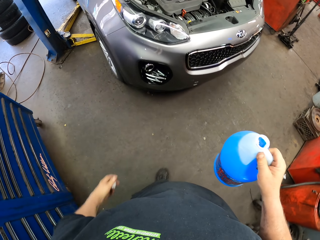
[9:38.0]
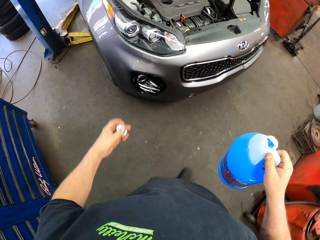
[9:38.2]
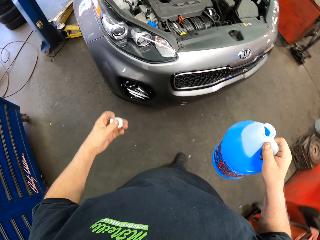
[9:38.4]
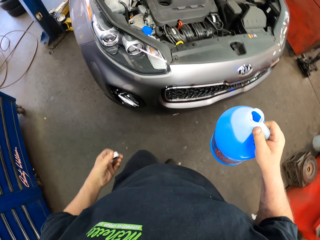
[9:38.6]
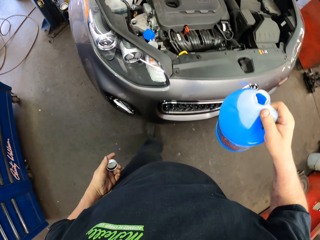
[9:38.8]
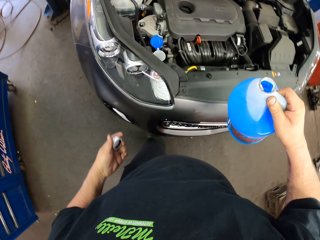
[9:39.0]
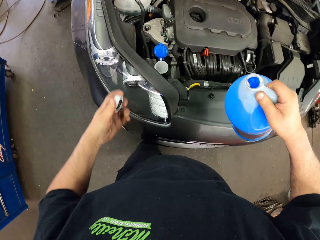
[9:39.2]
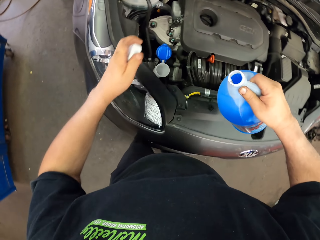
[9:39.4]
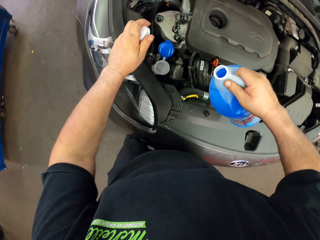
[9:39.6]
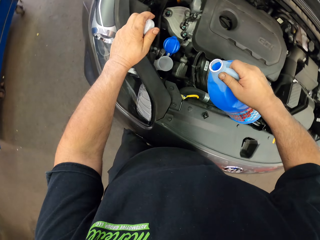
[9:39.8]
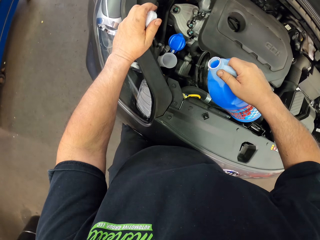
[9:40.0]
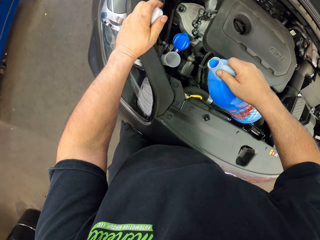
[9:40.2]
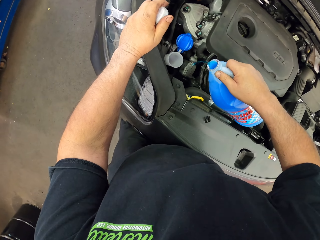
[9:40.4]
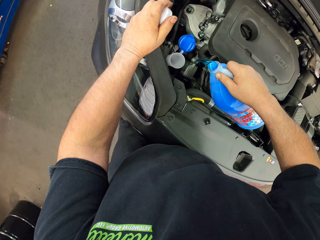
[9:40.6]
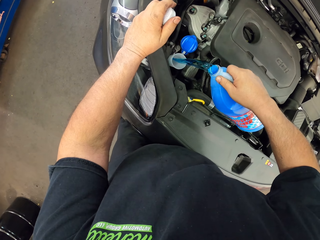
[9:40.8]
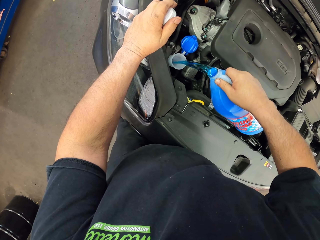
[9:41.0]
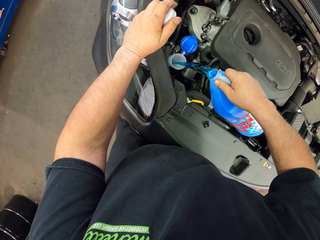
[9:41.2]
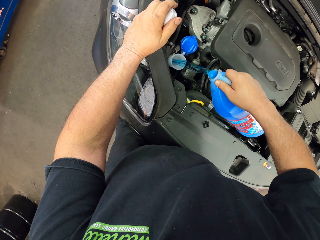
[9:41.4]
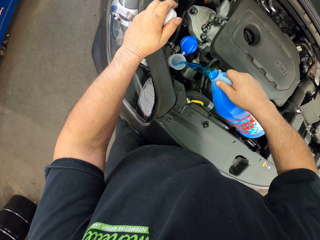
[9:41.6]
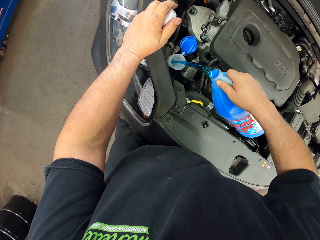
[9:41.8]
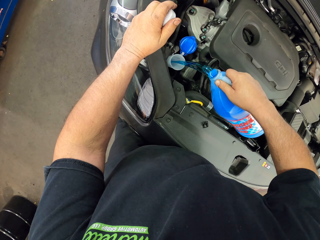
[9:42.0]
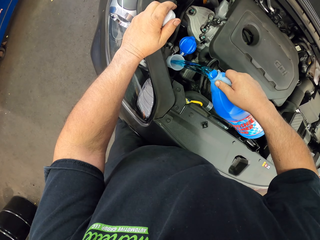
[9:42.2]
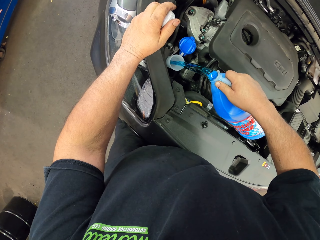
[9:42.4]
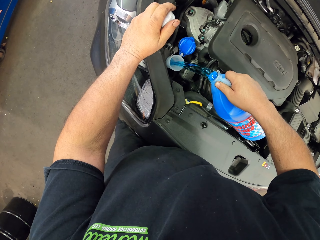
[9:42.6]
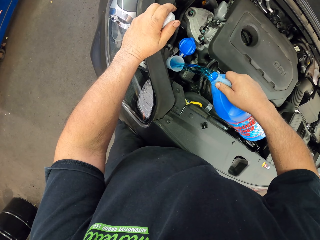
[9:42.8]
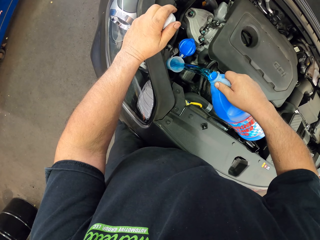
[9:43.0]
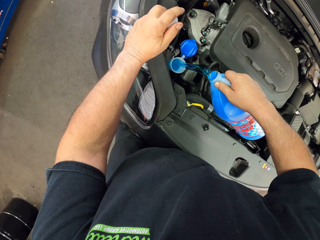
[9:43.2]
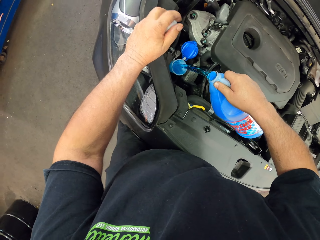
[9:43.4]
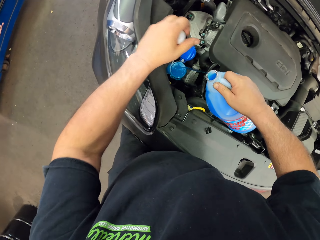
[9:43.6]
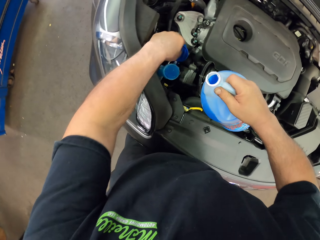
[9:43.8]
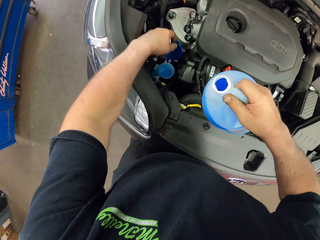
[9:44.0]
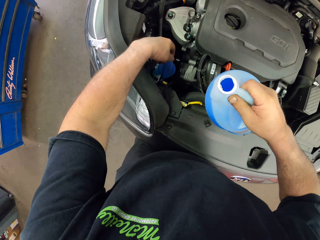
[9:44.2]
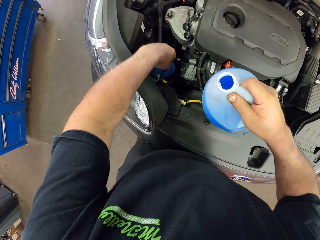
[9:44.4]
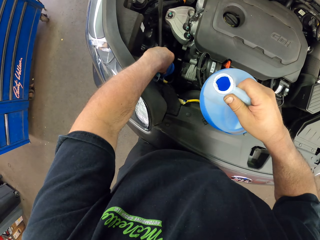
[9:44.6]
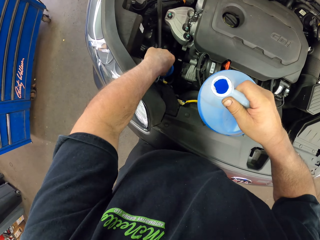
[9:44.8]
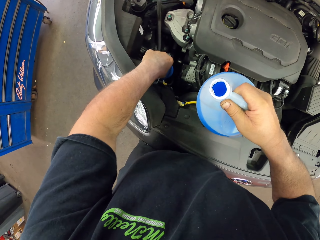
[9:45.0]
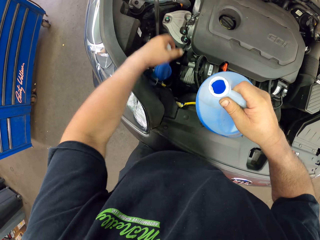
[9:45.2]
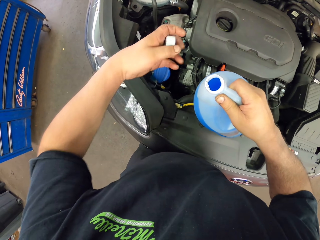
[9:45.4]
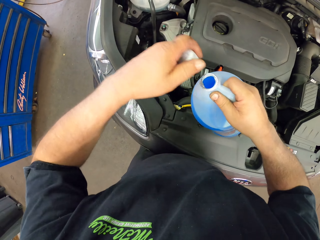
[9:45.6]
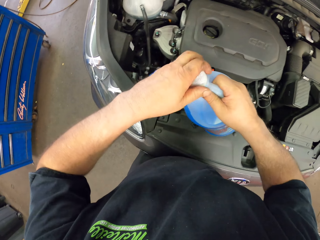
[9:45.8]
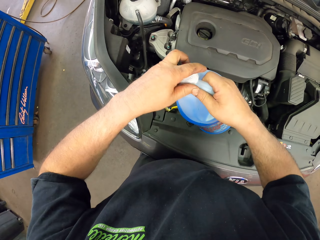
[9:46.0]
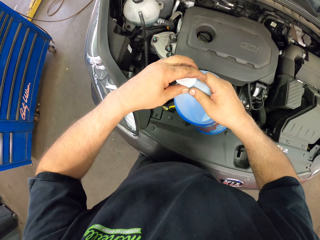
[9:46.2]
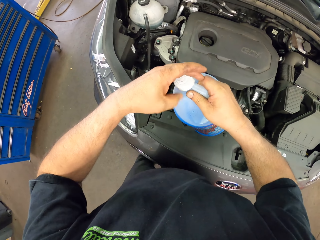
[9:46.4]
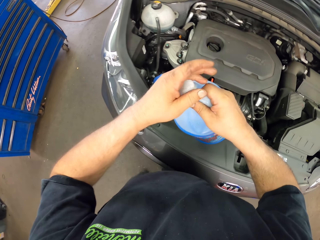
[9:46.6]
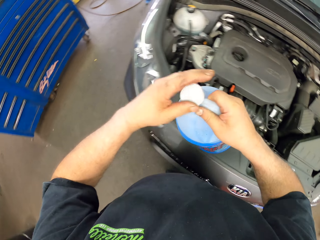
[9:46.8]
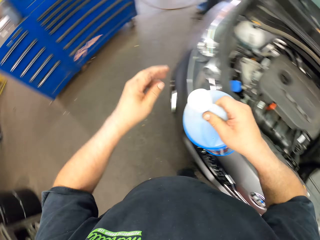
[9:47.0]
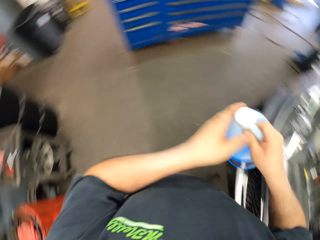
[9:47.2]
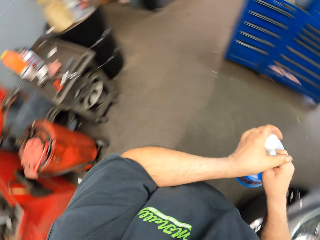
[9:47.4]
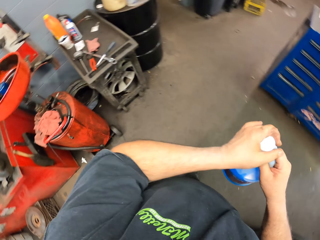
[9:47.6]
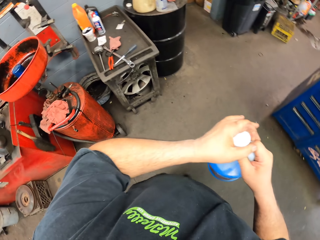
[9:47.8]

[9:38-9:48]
The camera wearer walks towards the car. They pour the windscreen washer liquid in the windscreen pipe. They close the windscreen pipe. They close the windscreen washer liquid.

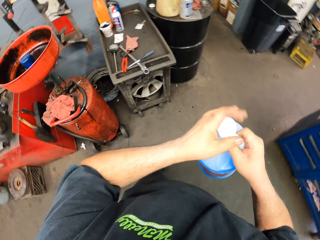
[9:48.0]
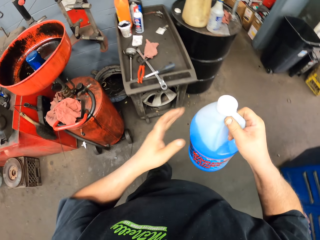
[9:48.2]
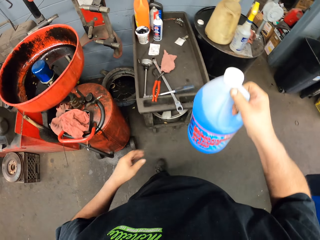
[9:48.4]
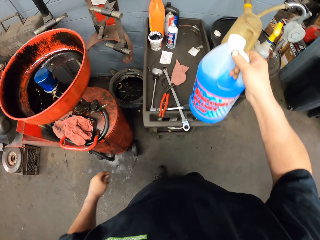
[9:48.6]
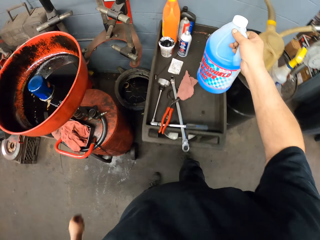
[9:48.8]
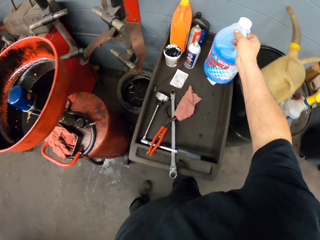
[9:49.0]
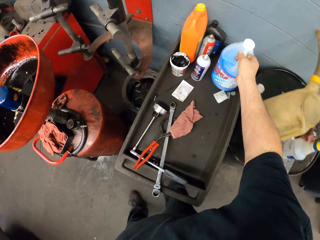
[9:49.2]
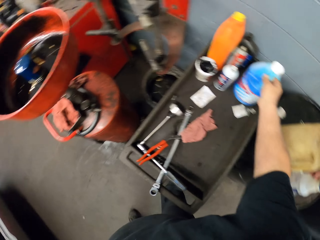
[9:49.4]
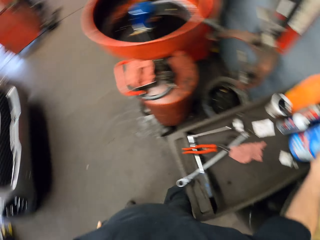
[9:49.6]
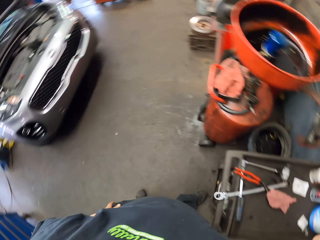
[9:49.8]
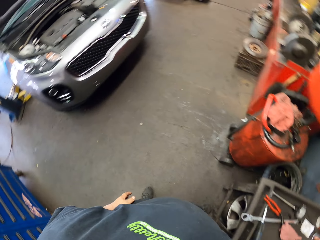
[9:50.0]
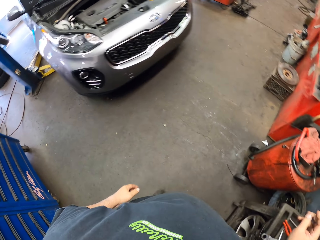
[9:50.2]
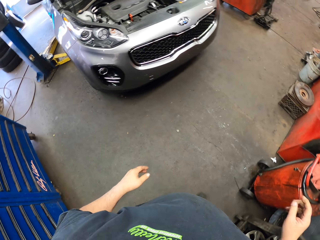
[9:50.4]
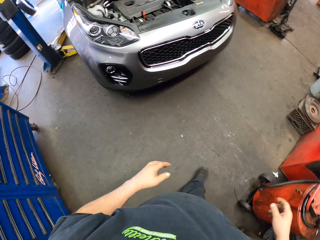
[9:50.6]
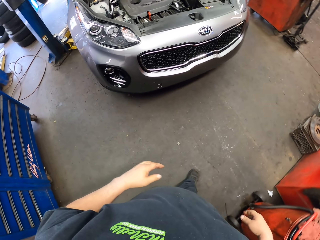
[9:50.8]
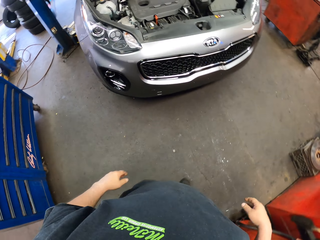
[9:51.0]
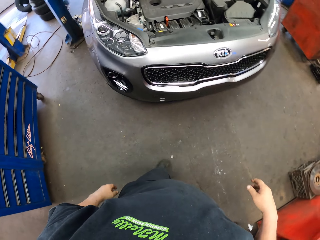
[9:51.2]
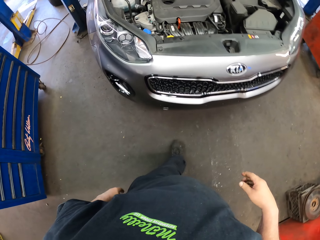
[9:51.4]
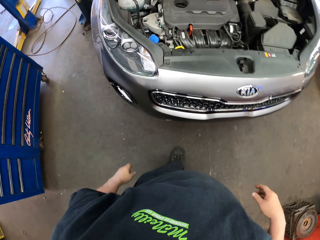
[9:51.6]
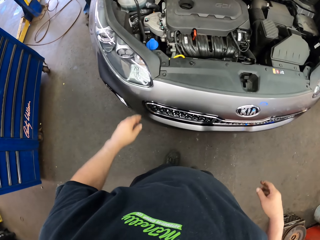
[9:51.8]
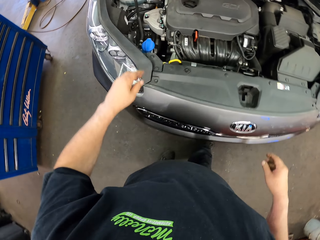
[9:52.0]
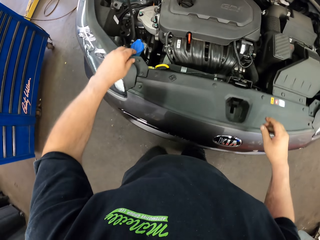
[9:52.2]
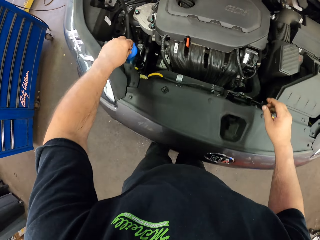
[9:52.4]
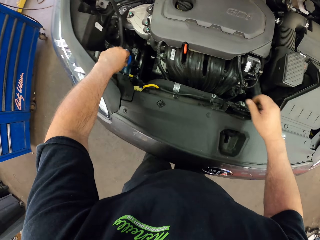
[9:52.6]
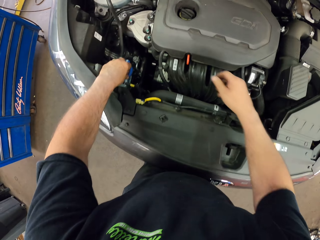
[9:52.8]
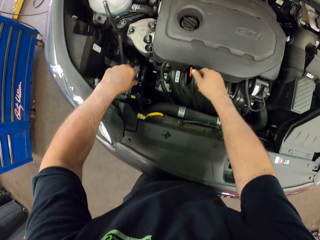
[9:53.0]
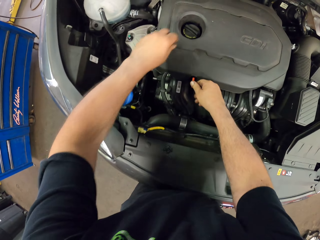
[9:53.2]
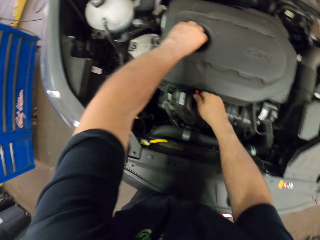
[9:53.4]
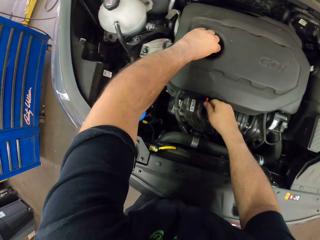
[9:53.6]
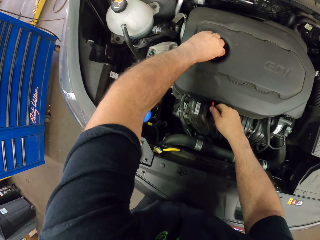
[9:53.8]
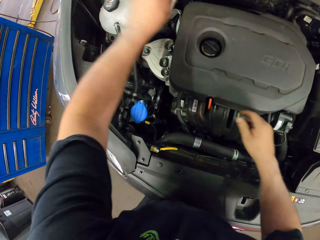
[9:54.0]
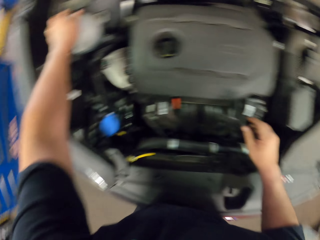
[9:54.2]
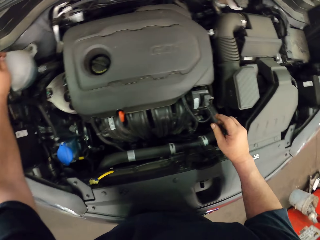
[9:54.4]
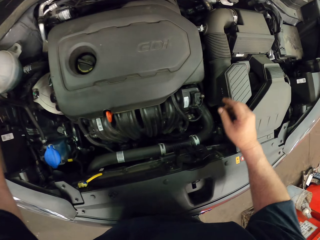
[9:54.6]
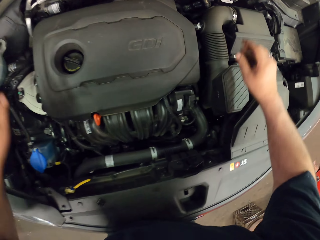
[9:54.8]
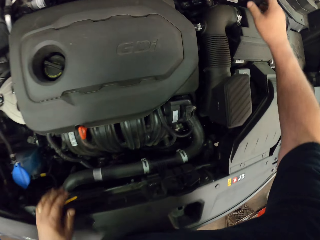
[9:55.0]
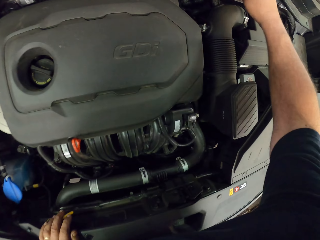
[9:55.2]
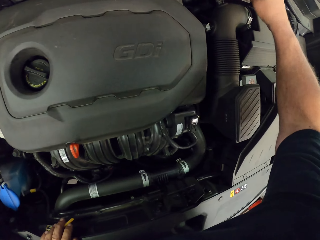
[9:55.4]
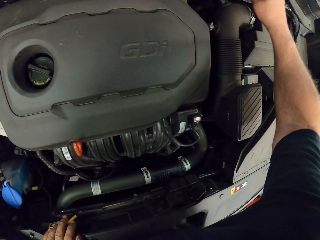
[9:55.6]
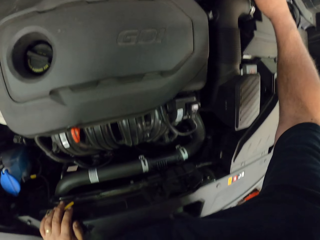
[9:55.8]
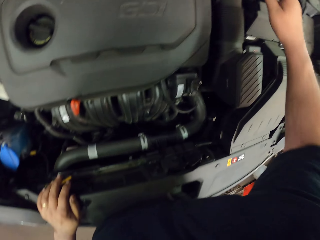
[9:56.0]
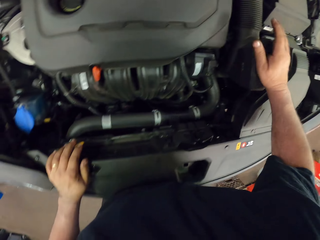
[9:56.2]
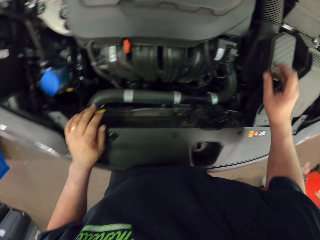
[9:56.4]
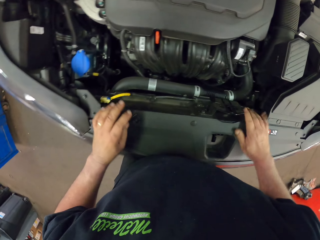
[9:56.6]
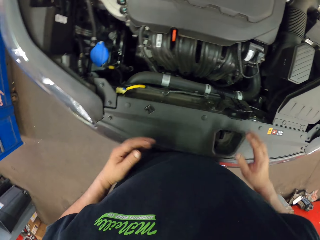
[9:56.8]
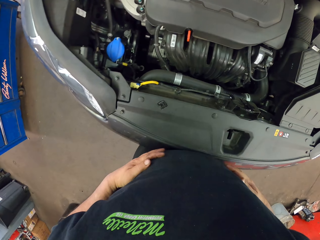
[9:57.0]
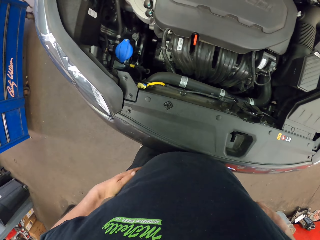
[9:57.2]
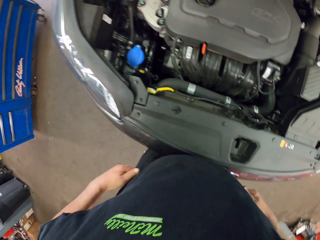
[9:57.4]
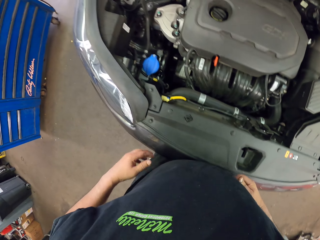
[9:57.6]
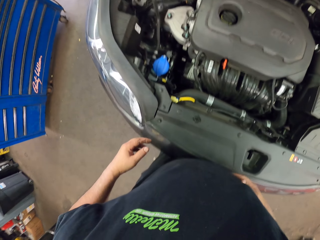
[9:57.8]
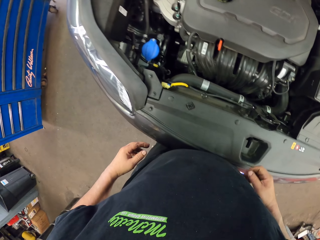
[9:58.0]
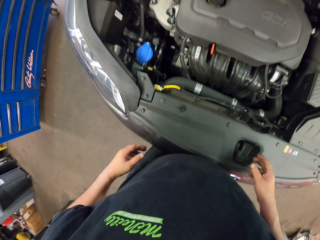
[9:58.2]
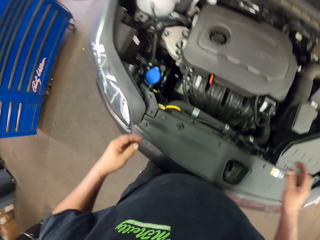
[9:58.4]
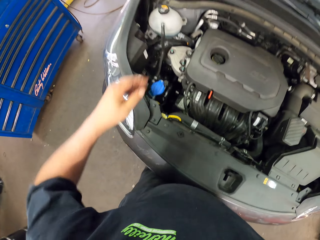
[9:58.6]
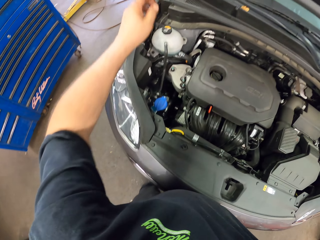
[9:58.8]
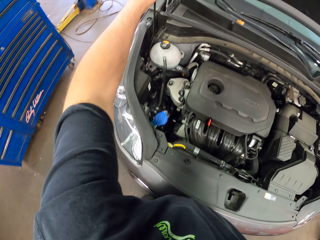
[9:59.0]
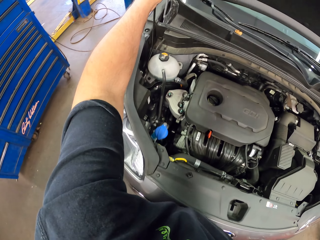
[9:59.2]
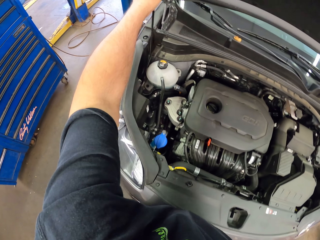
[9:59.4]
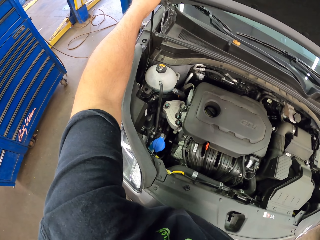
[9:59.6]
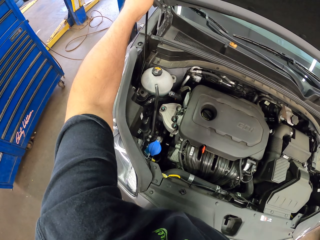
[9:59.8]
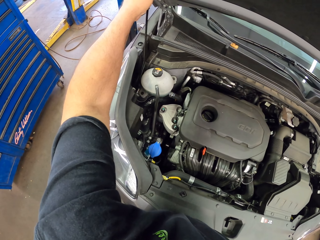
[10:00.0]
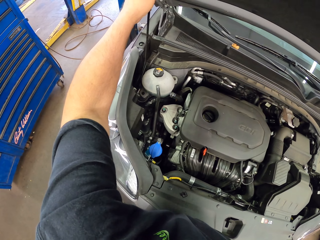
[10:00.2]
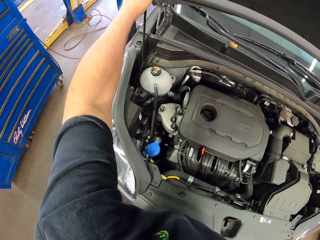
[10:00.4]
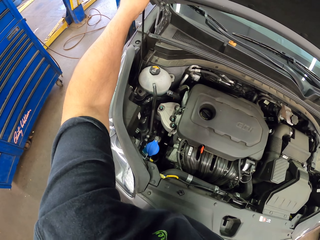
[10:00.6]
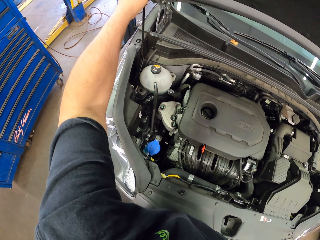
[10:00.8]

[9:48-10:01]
The camera wearer puts the liquid on the tray tool. He turns left and walks around the workshop. He touches something in the bonnet. He touches something in the bonnet again. He raises his hand.
